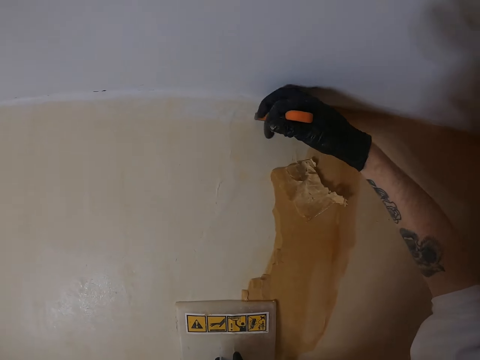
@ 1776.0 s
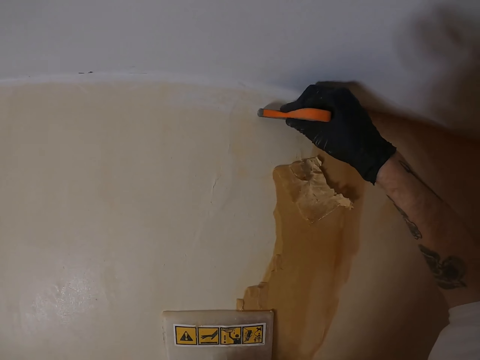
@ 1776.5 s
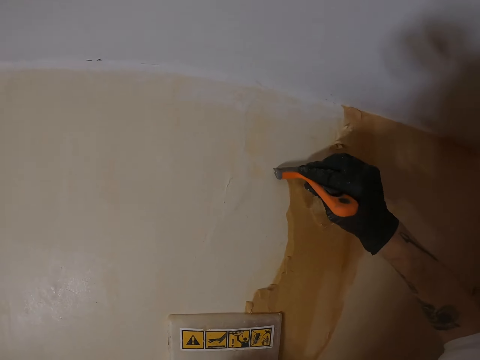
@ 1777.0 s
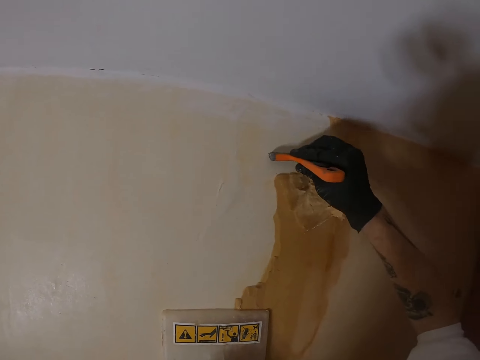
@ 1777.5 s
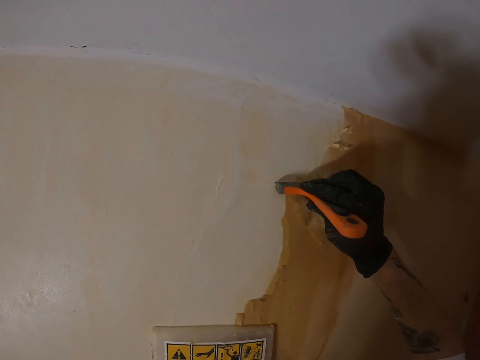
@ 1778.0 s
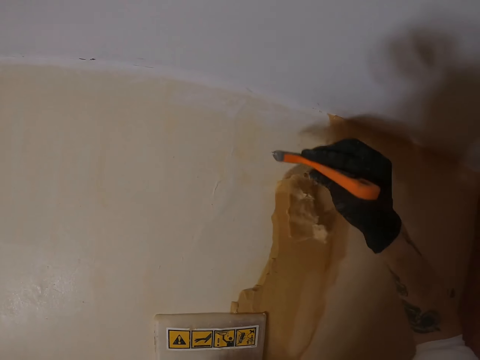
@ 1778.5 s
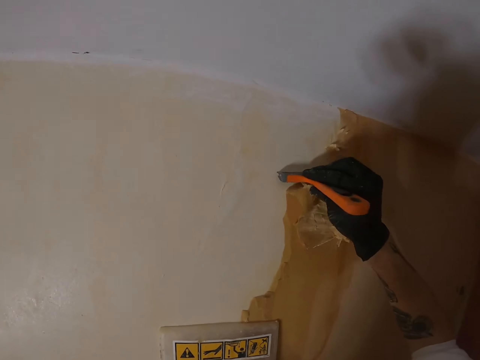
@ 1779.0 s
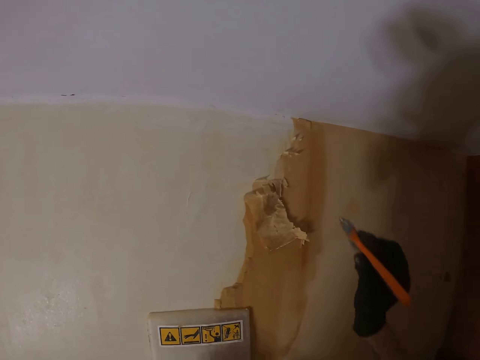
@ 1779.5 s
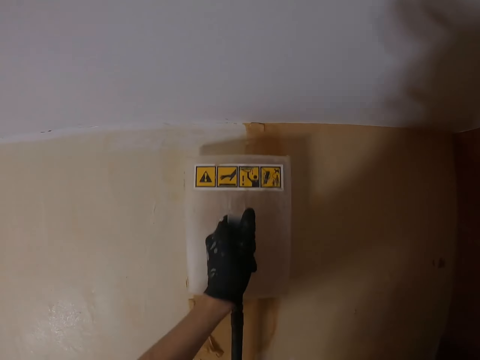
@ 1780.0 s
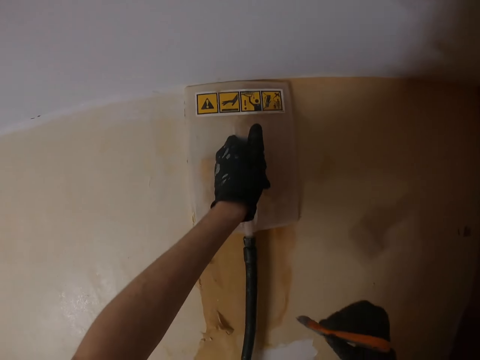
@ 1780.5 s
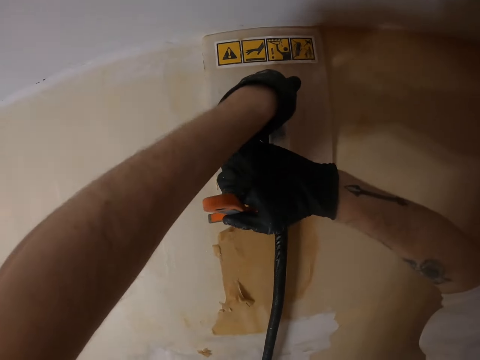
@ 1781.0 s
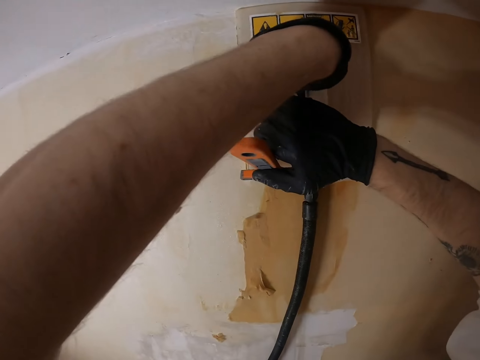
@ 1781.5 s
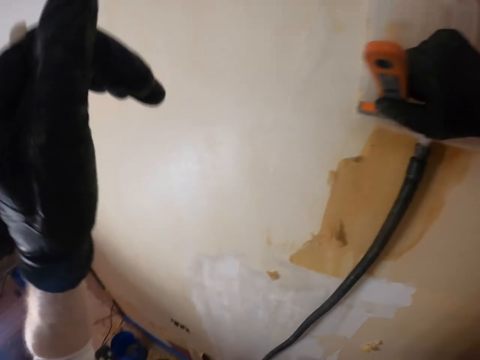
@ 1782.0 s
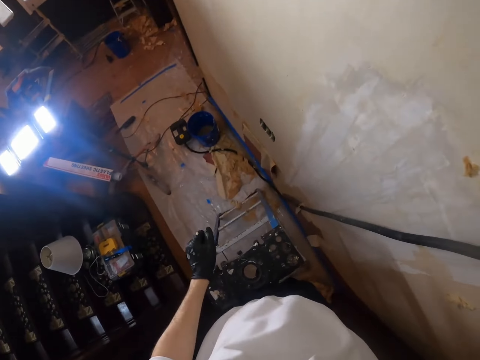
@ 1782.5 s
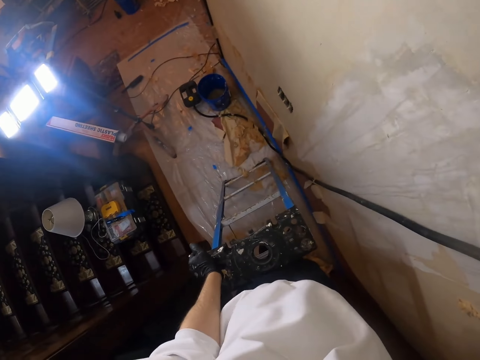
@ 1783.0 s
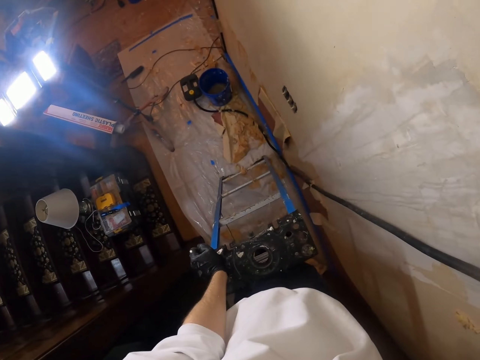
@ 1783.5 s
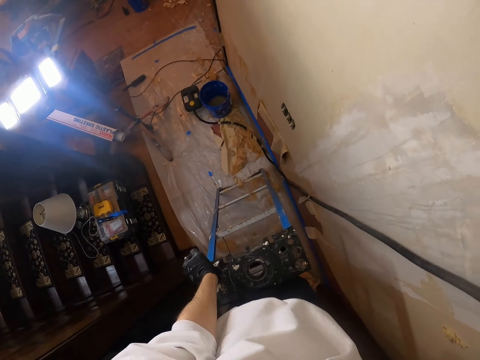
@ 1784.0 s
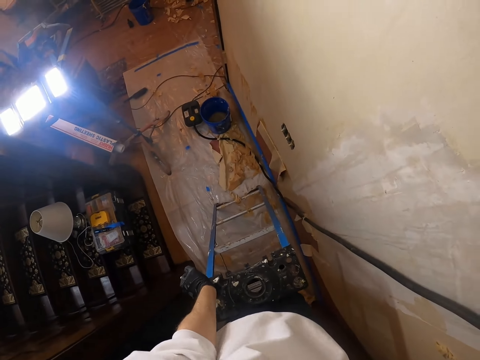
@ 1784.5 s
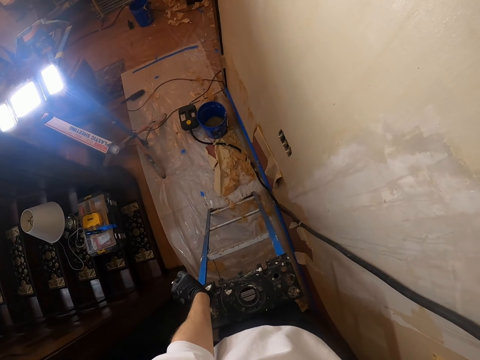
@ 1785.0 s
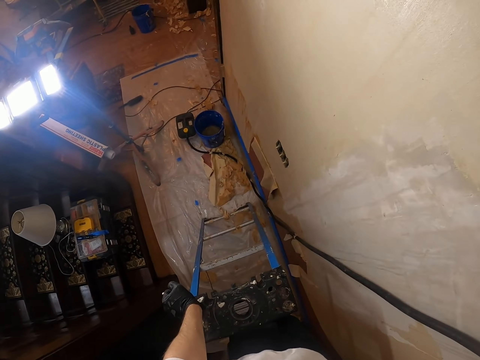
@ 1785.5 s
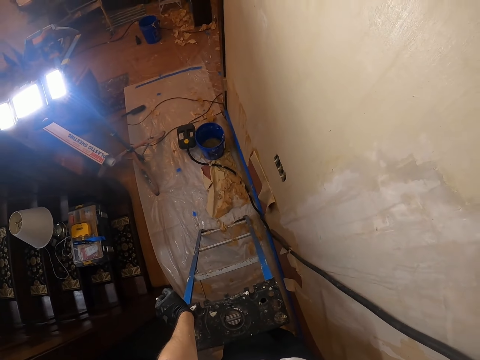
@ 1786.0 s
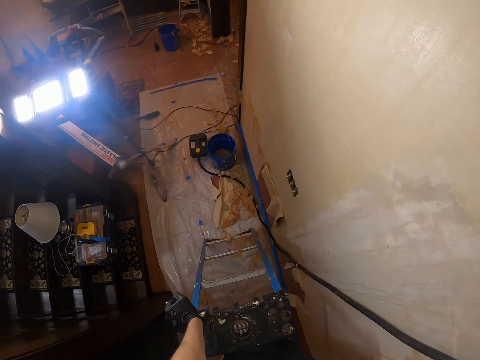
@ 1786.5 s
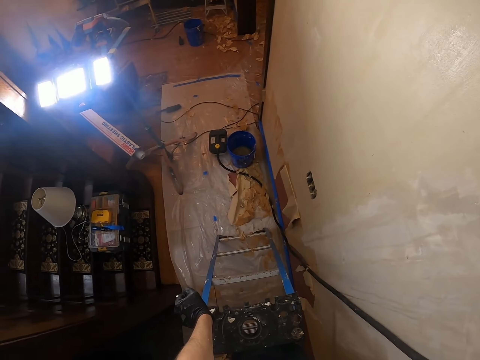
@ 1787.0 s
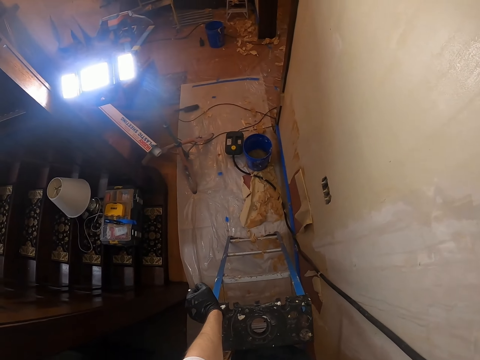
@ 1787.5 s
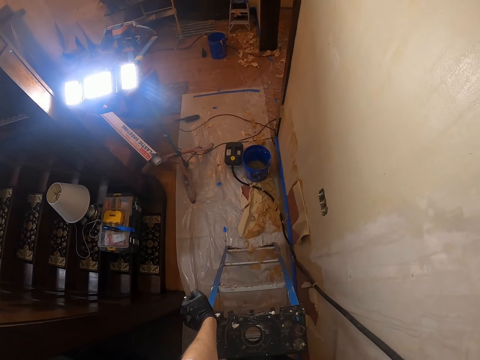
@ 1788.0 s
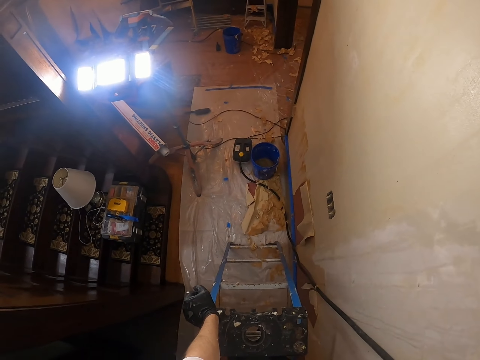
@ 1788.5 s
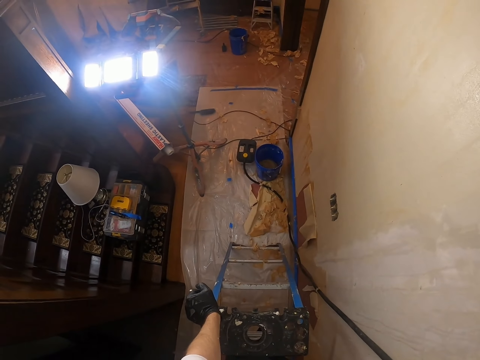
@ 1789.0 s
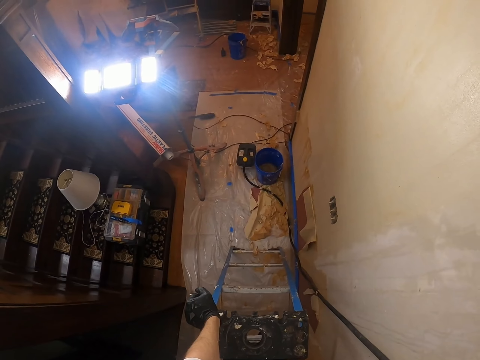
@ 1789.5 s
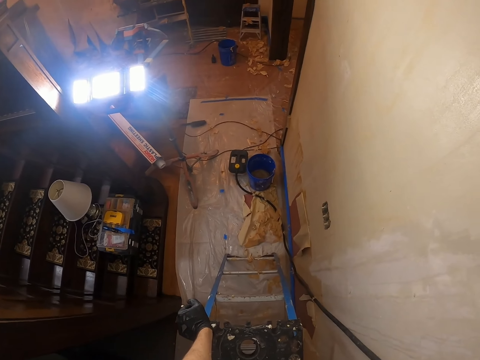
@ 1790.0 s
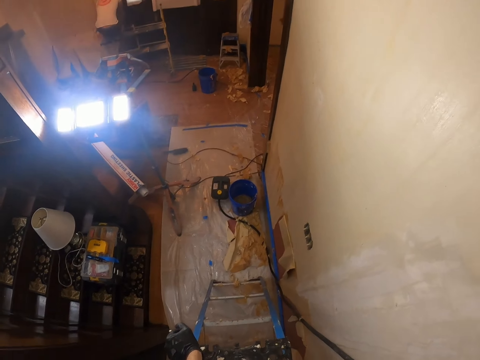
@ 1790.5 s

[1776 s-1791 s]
The camera wearer removes paint from the wall with a scraper. They lift the plastic float. They place the plastic float or paint stripper on the wall. They lift the right hand. They move the left hand. They look around. They hold the ladder. They look around.

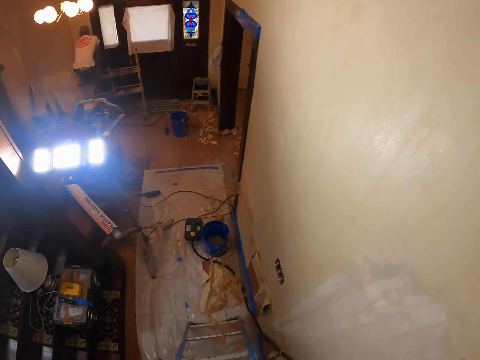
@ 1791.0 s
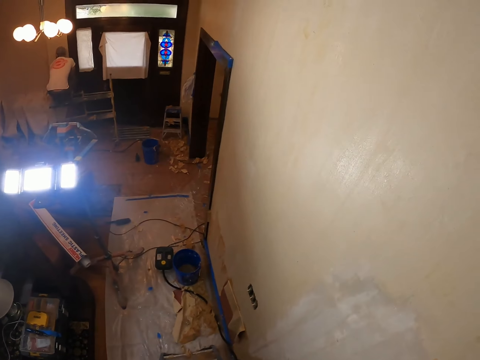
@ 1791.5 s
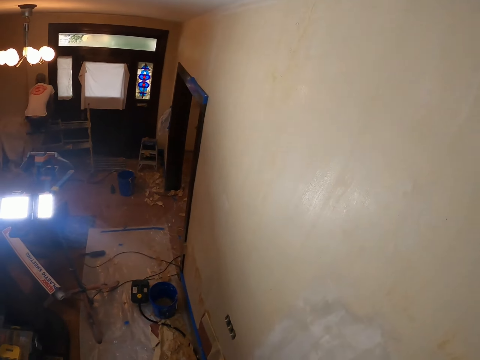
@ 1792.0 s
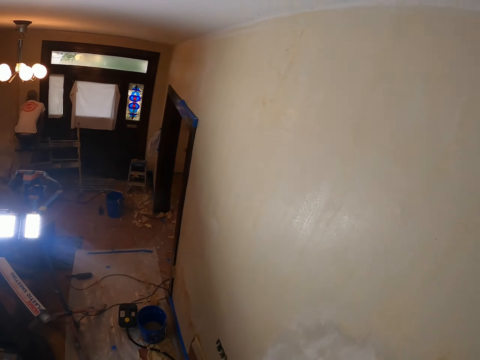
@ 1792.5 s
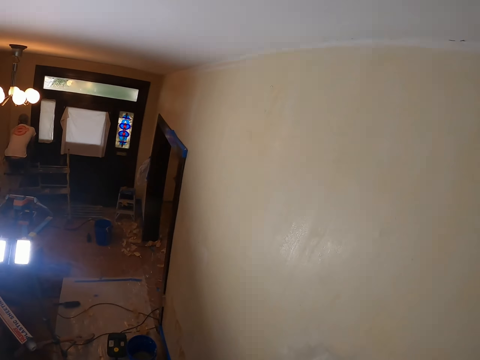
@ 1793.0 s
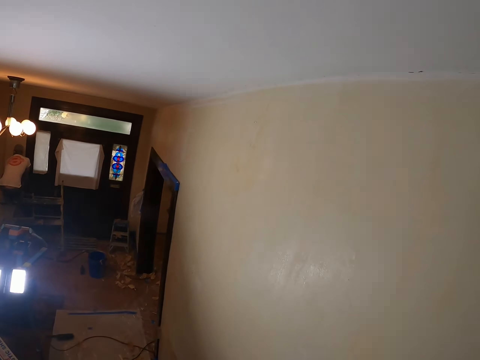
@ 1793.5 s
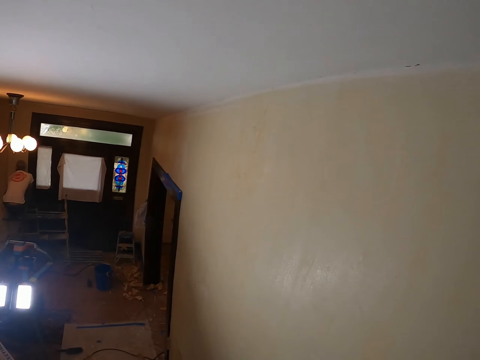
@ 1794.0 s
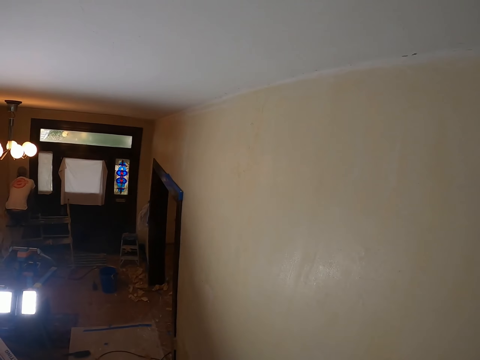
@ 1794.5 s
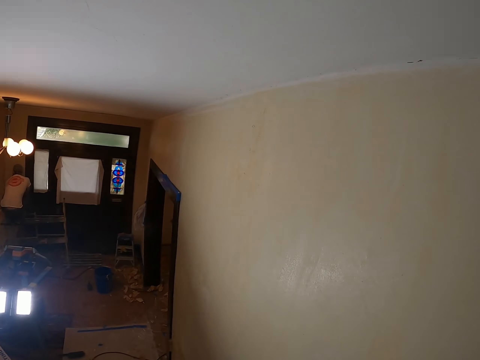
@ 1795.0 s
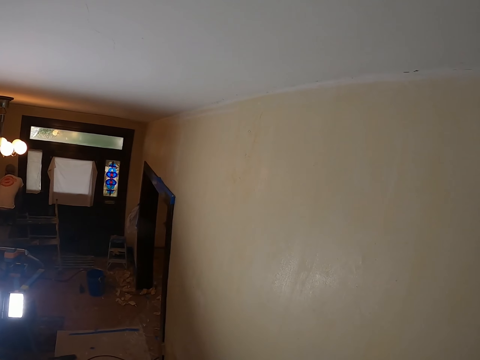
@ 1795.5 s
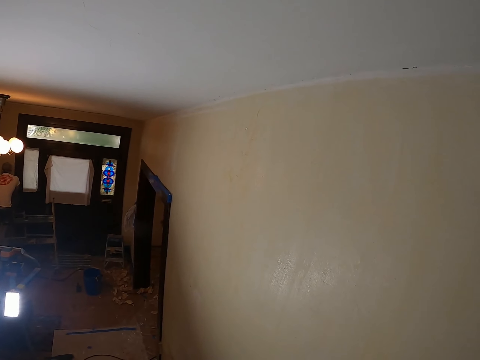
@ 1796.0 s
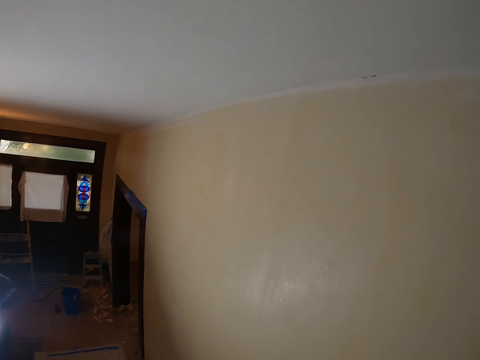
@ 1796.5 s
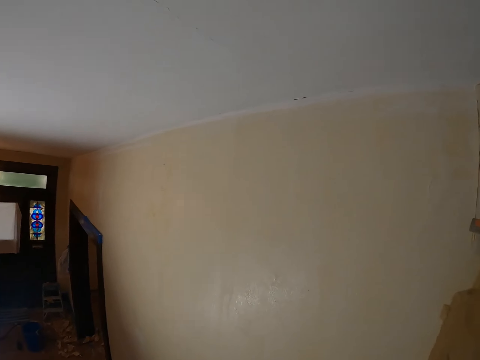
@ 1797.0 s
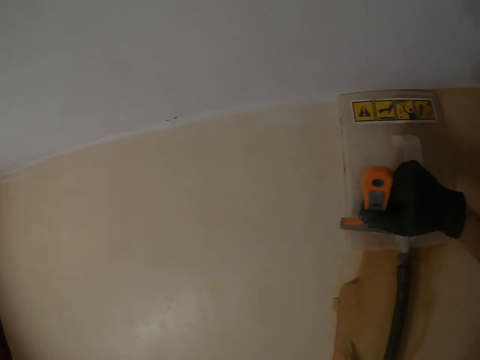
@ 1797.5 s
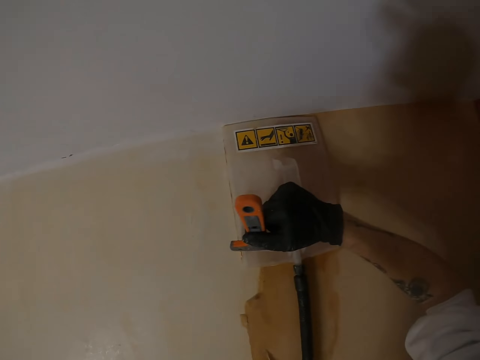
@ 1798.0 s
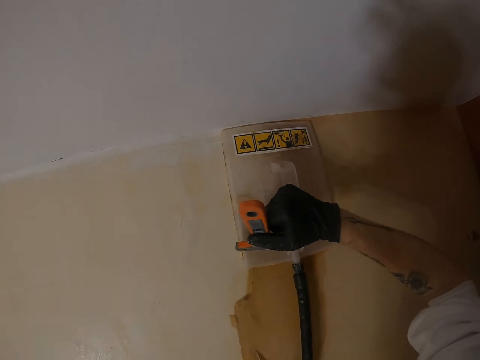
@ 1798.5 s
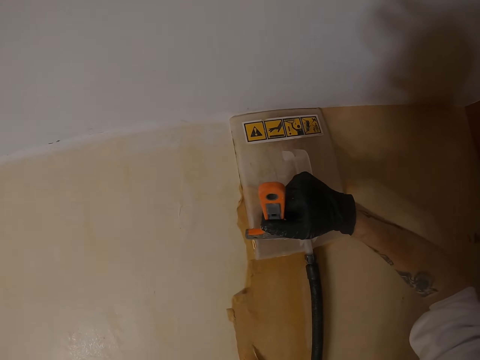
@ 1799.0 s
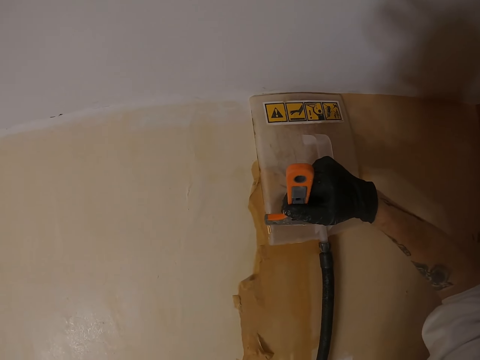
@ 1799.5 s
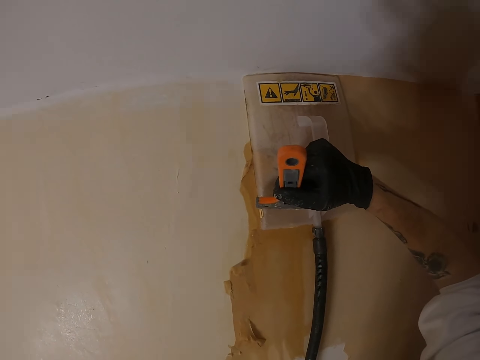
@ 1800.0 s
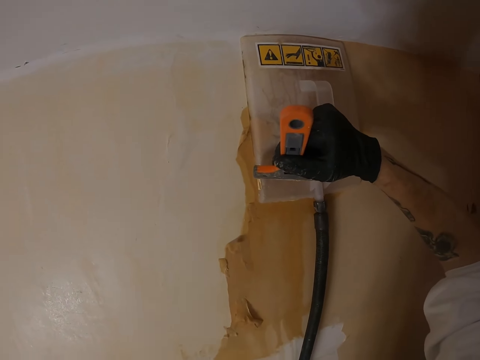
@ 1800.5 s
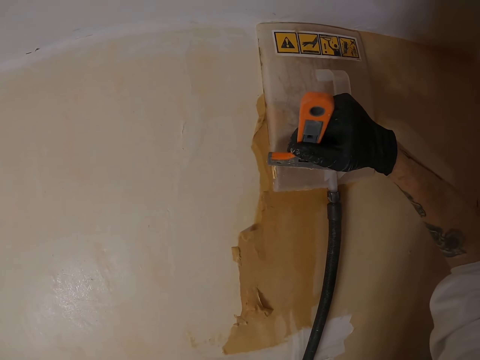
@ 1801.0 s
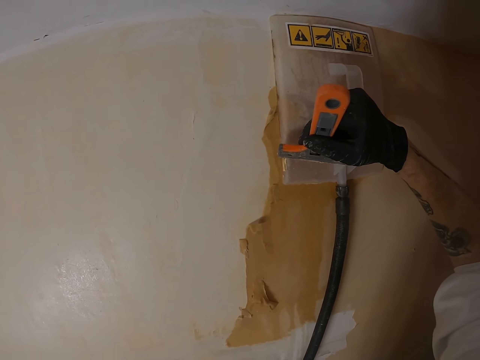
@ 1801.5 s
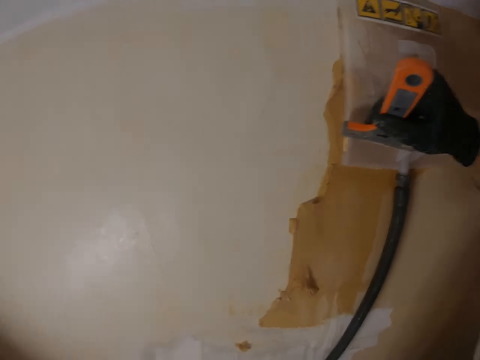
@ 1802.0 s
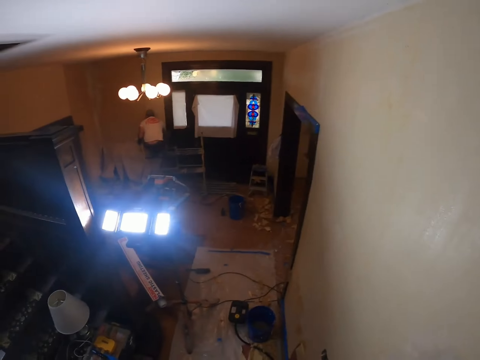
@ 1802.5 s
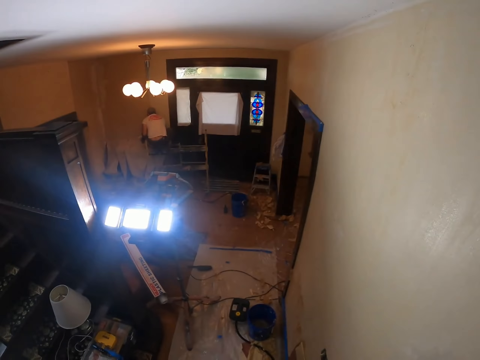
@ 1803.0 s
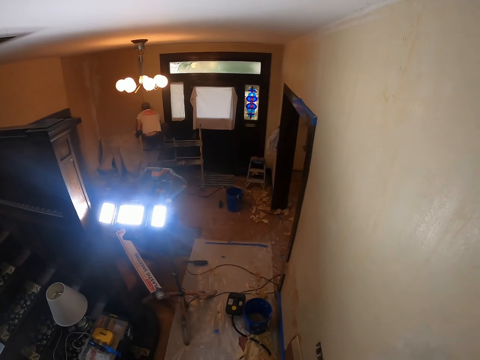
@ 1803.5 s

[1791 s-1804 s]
The camera wearer moves the plastic float. They look around.
